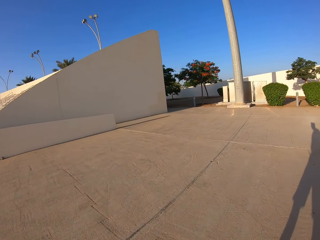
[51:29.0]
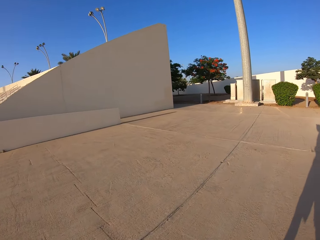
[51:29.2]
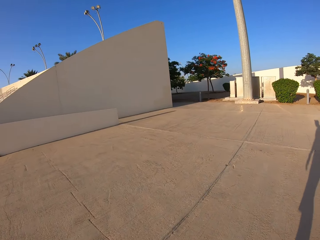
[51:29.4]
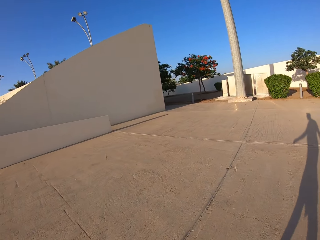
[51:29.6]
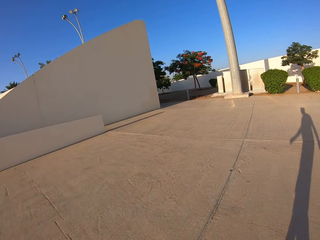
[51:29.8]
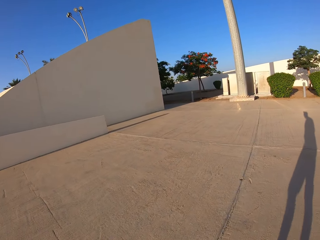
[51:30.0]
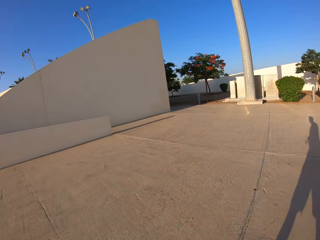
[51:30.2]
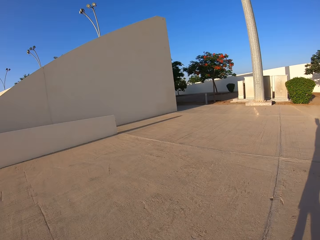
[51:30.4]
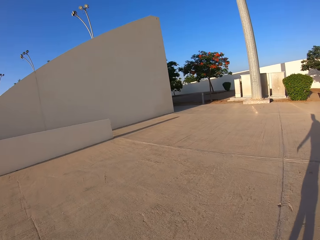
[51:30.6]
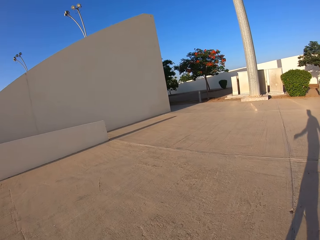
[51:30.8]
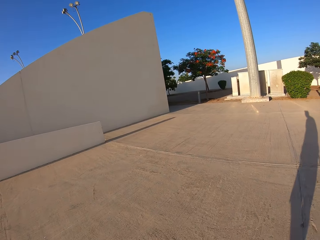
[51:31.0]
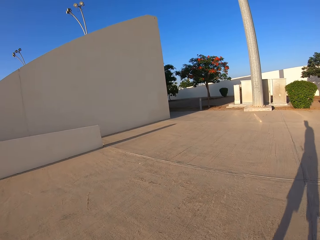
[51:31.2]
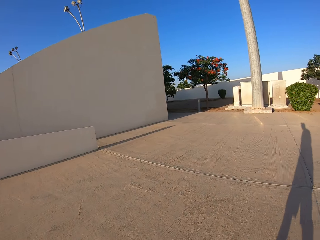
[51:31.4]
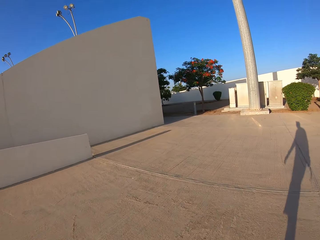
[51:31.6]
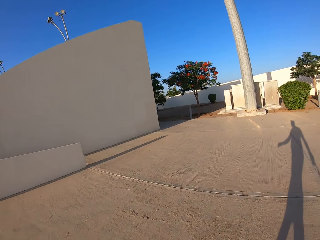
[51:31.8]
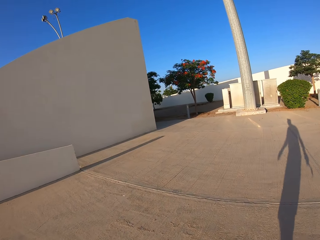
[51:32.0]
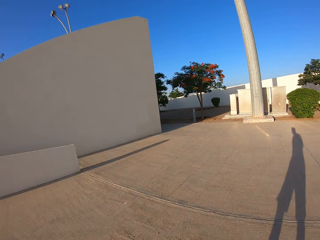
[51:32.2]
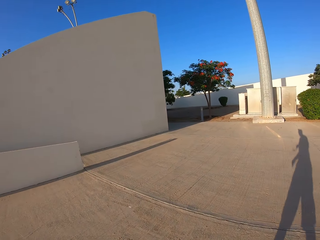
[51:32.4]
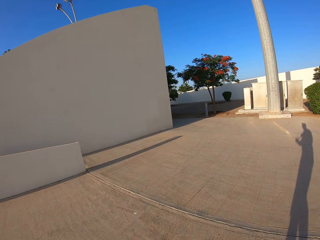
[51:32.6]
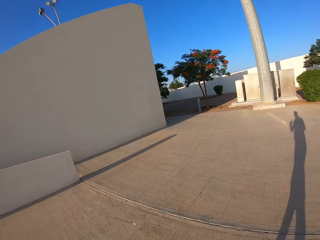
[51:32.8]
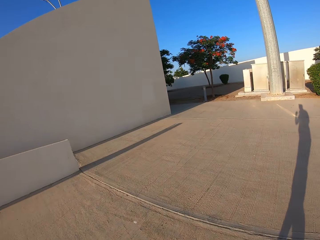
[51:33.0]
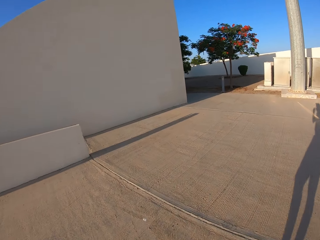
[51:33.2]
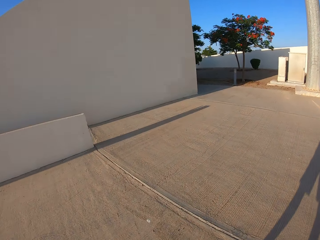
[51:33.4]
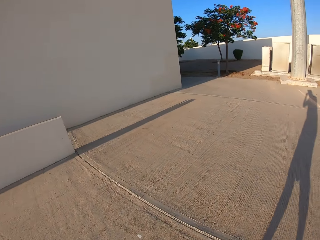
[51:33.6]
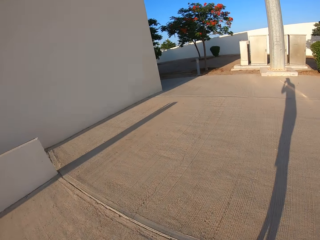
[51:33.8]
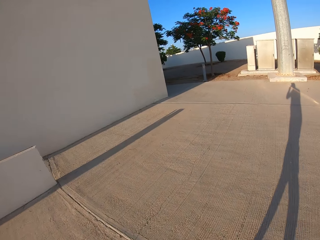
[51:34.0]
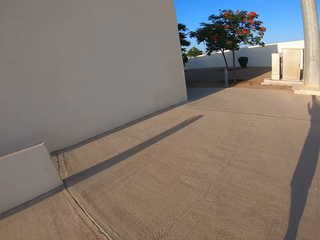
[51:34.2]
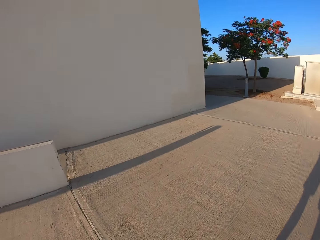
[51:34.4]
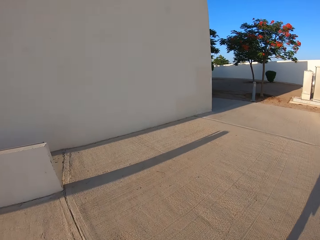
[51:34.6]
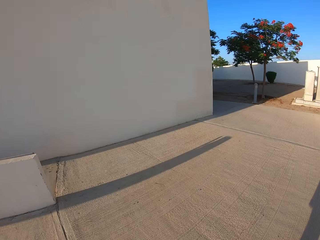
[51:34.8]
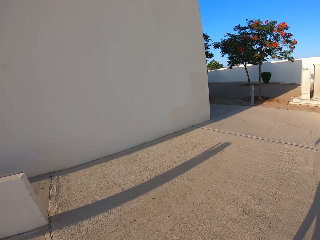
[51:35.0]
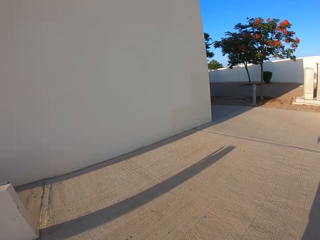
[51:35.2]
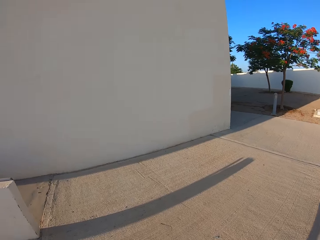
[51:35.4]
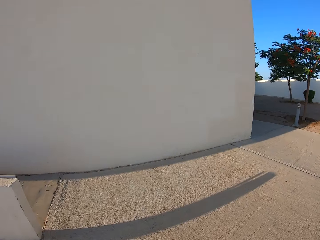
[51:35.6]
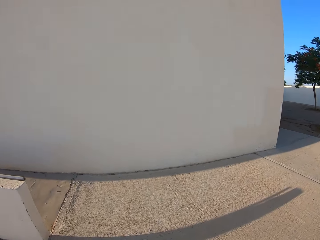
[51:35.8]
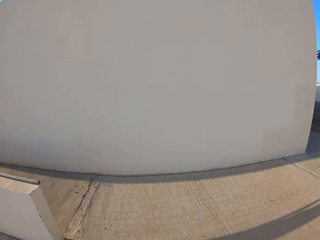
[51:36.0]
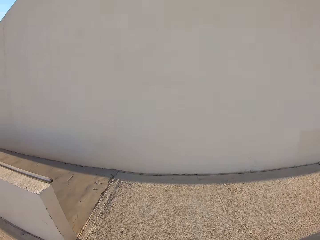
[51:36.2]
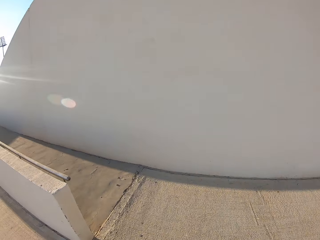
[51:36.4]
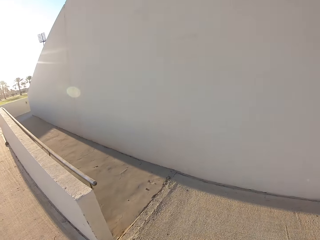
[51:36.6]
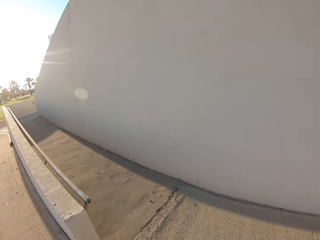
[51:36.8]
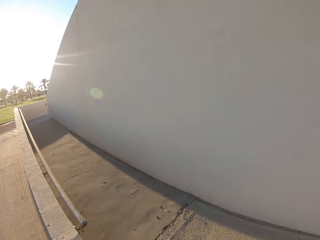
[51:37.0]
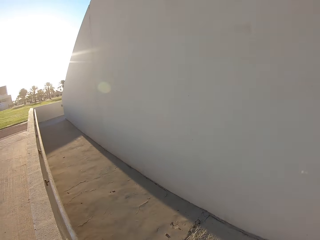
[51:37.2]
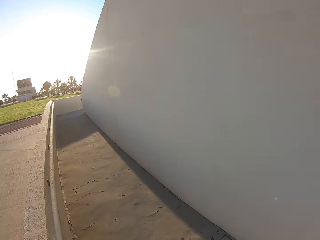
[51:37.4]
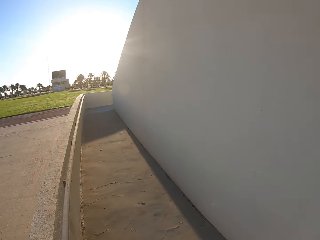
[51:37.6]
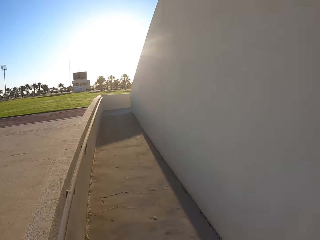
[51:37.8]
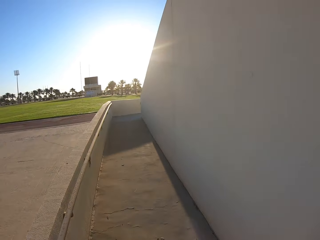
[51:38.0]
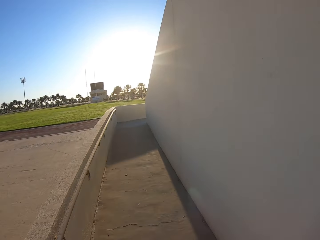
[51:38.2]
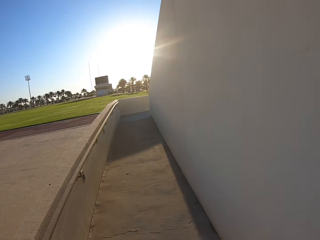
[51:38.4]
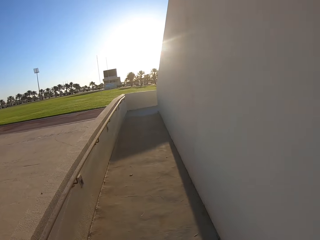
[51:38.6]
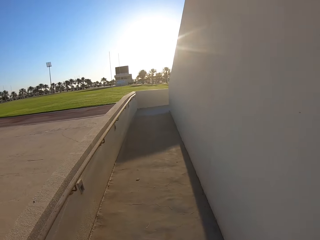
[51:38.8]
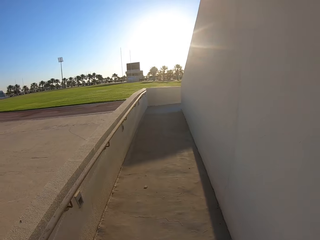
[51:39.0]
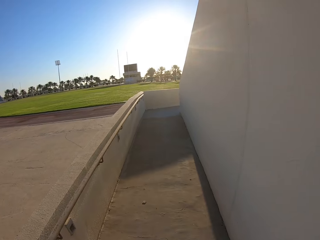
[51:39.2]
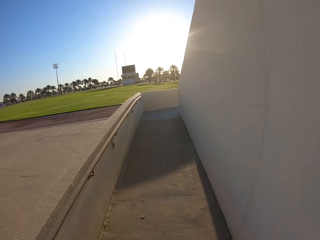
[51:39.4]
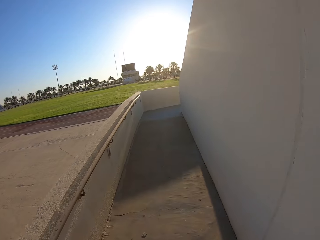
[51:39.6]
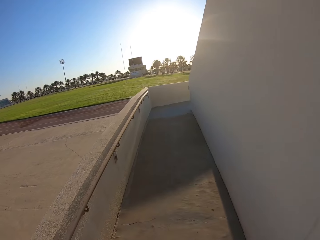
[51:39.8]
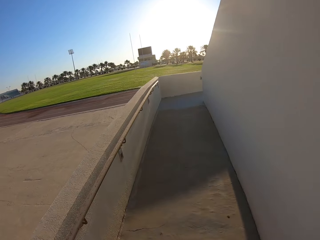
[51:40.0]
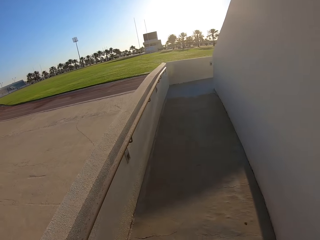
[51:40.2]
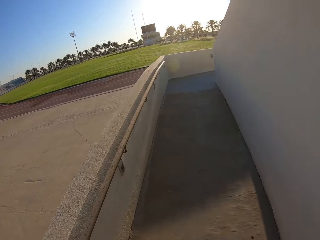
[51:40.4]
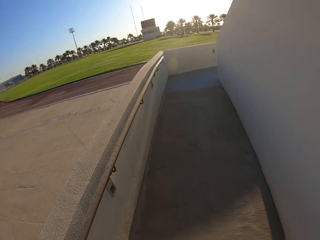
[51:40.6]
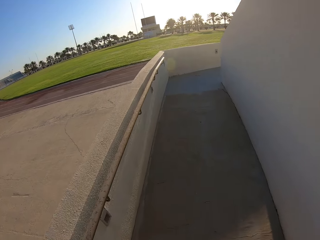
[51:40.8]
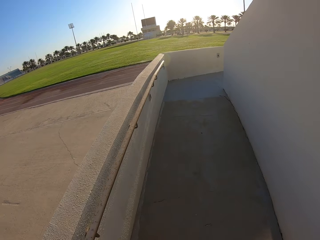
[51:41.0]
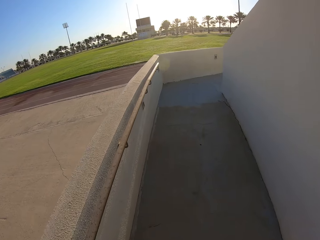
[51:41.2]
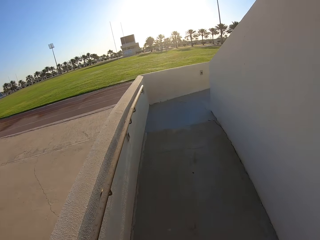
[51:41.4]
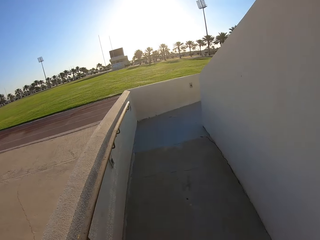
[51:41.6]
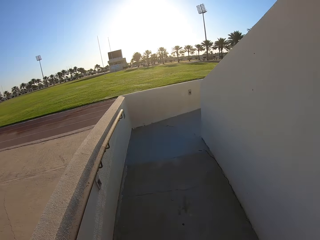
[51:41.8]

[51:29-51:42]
The camera wearer walks on a stadium corridor.

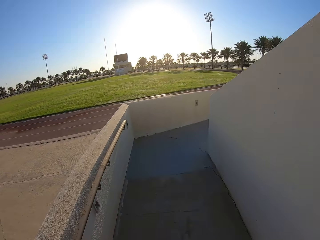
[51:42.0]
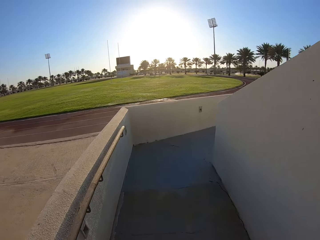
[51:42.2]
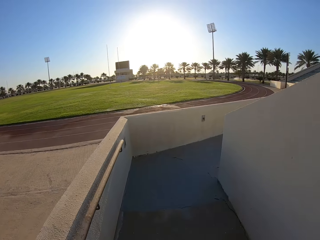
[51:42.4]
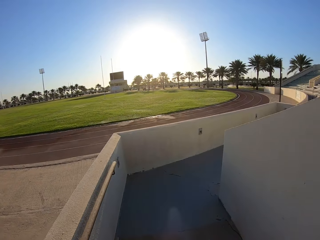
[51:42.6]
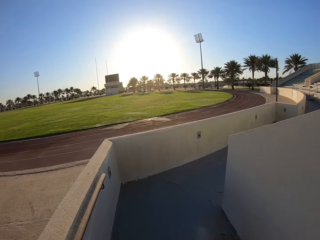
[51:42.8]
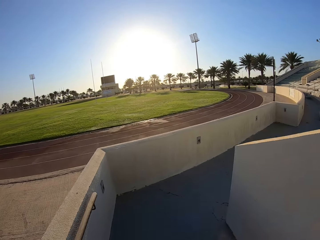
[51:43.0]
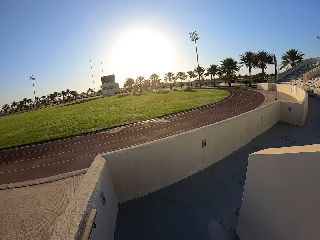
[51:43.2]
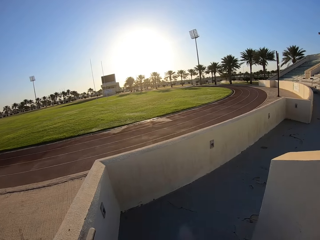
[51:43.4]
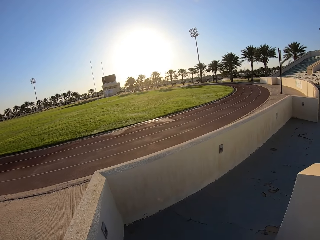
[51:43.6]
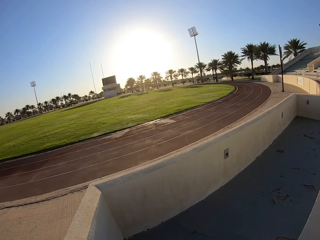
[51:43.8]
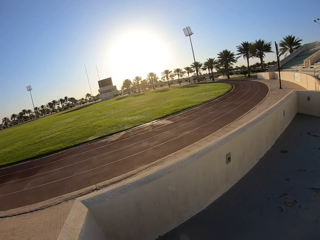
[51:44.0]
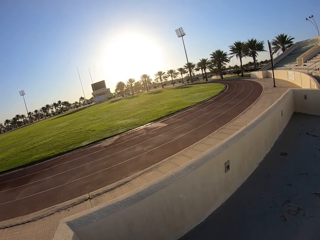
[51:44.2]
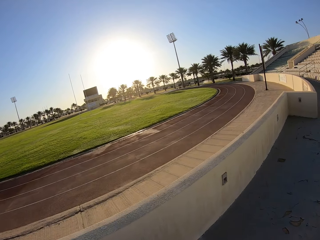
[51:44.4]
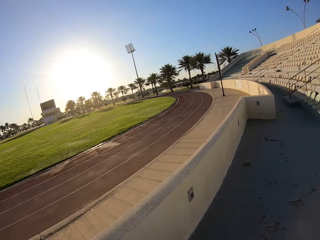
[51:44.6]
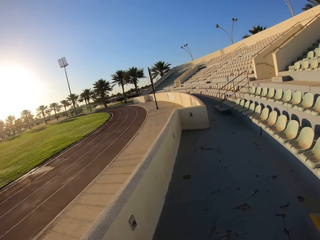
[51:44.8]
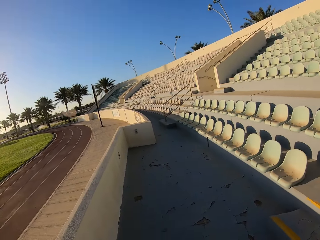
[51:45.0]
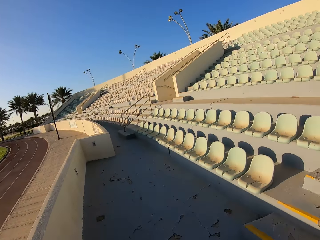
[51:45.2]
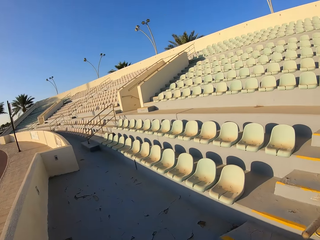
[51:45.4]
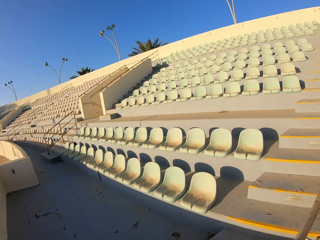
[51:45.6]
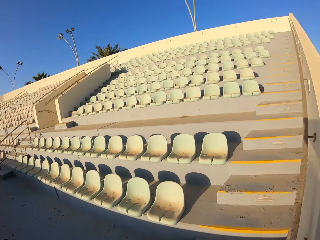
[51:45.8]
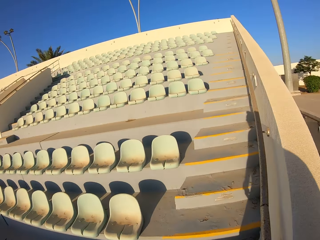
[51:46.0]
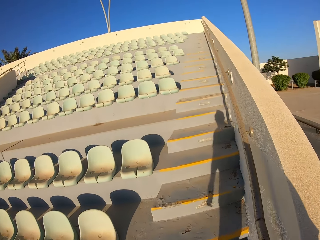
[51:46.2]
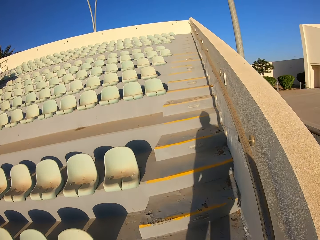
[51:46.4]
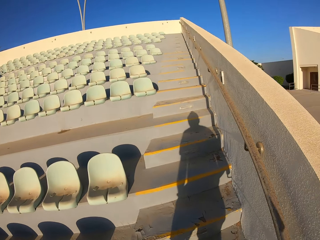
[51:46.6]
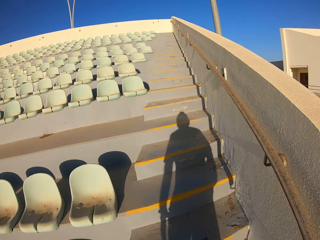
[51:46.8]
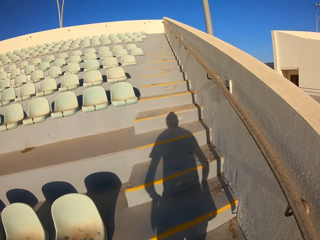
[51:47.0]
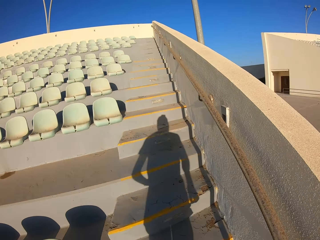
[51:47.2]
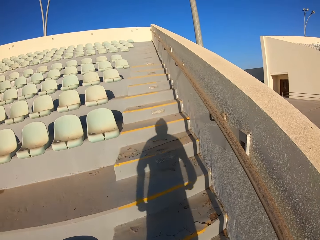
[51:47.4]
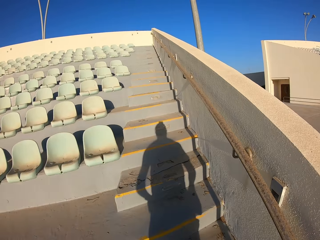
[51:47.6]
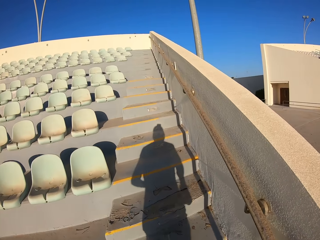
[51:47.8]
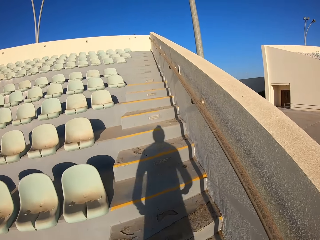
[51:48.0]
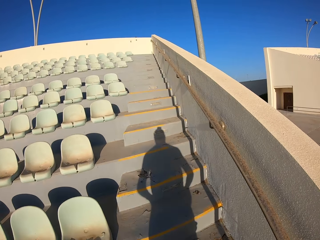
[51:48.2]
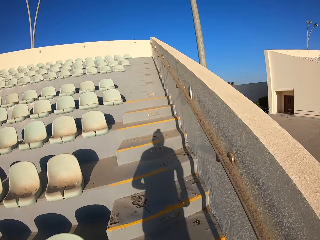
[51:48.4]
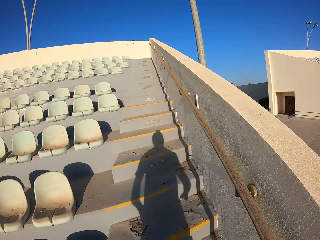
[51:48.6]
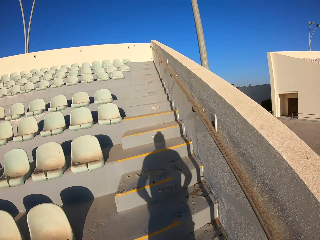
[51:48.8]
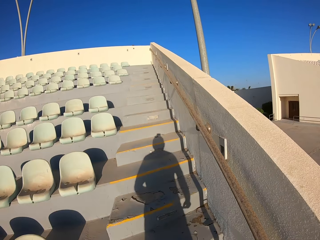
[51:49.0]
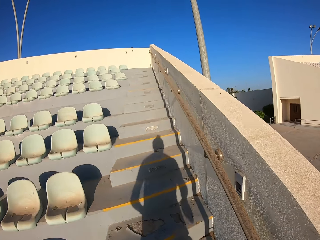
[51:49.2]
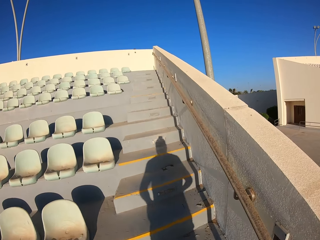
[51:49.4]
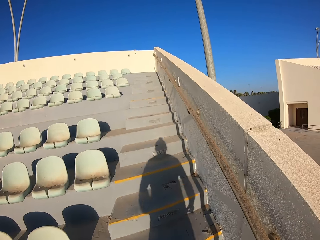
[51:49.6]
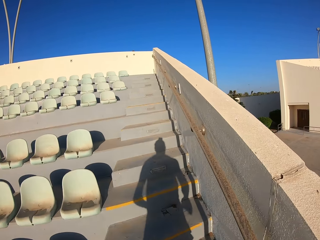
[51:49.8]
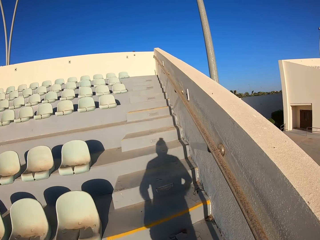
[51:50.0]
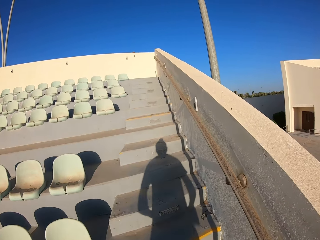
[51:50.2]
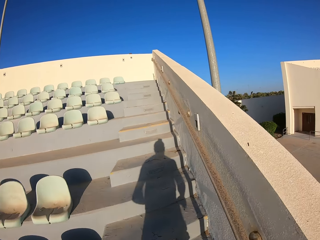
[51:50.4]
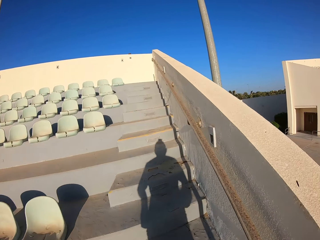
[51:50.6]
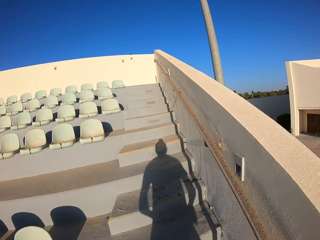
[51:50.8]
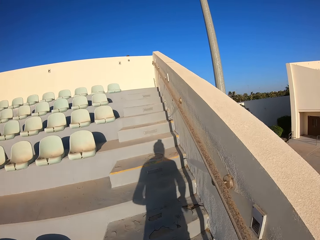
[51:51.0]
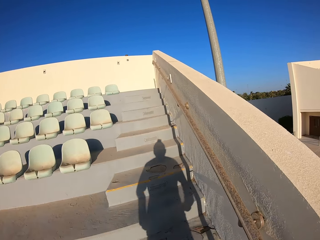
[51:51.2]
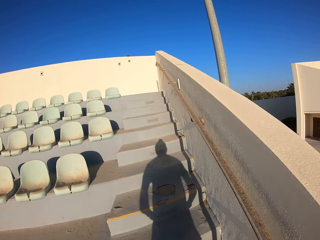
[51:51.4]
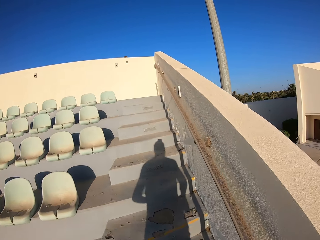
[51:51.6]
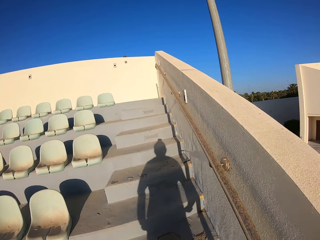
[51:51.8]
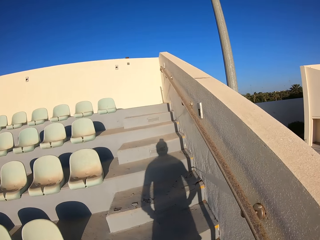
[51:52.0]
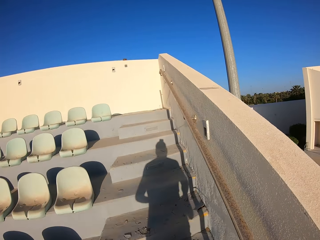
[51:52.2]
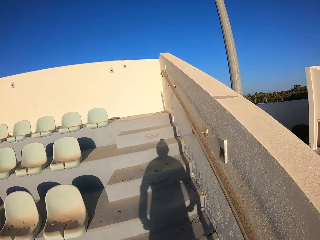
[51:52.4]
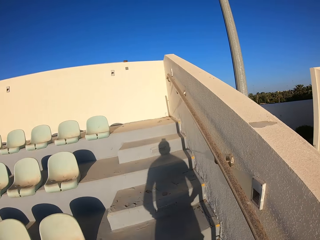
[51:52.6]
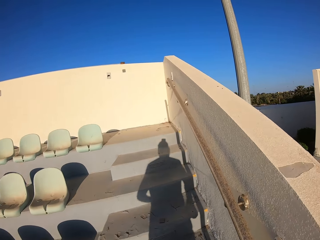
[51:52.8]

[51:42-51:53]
The camera wearer walks up the stadium staircase.
